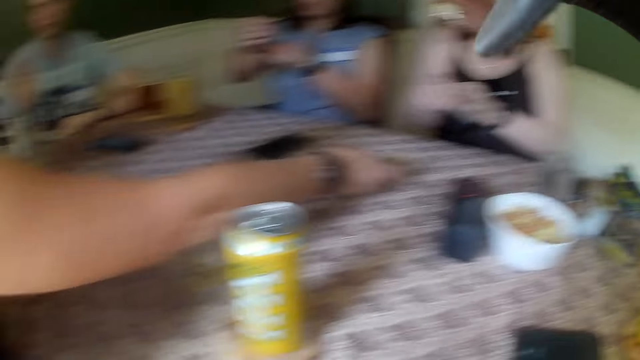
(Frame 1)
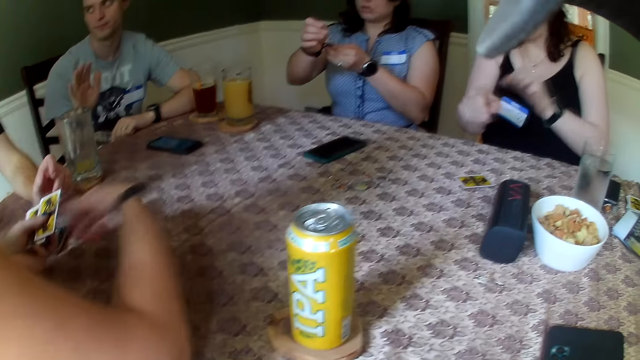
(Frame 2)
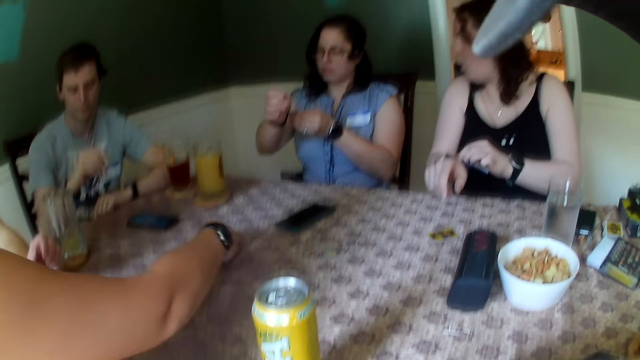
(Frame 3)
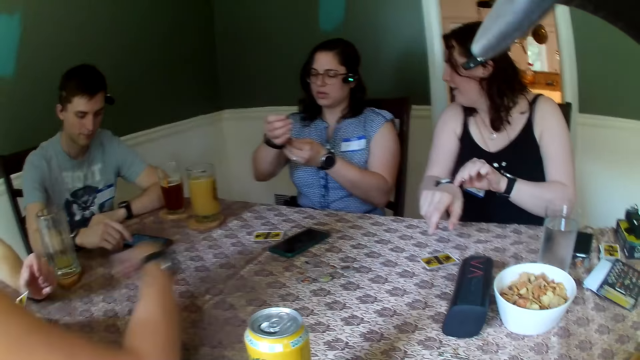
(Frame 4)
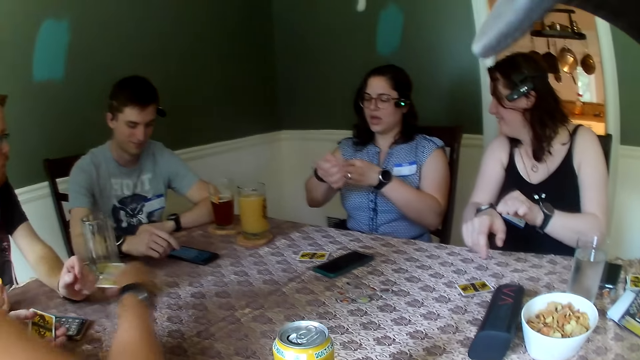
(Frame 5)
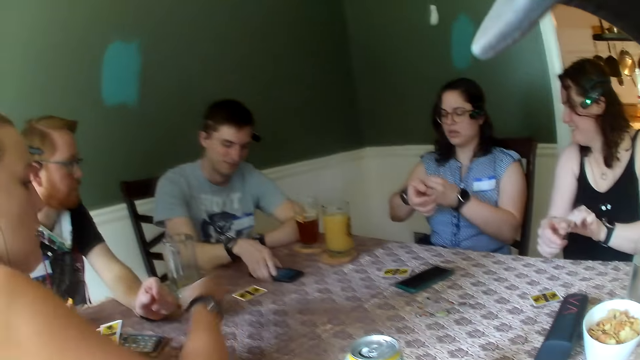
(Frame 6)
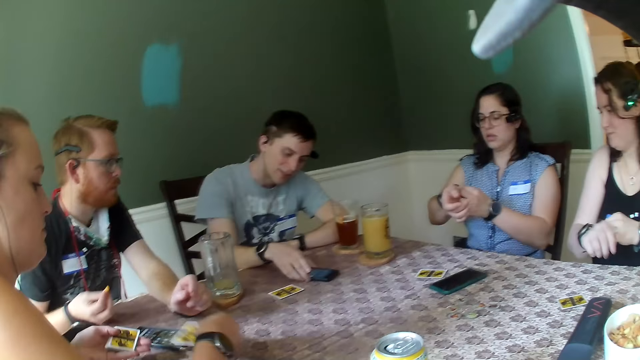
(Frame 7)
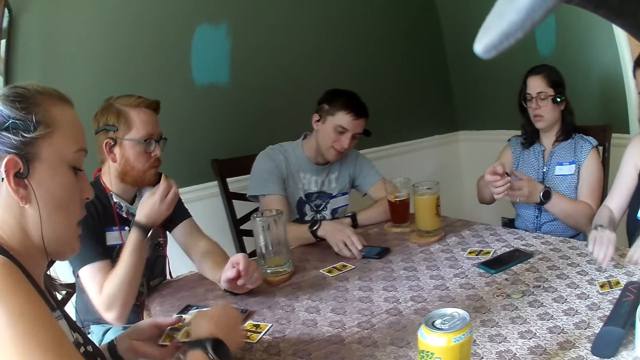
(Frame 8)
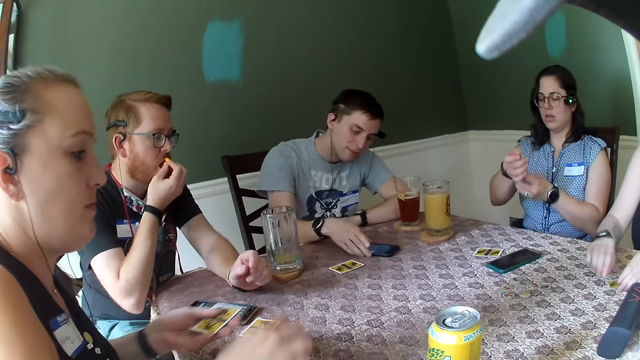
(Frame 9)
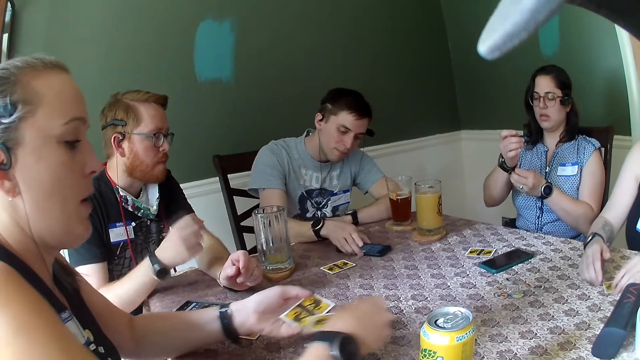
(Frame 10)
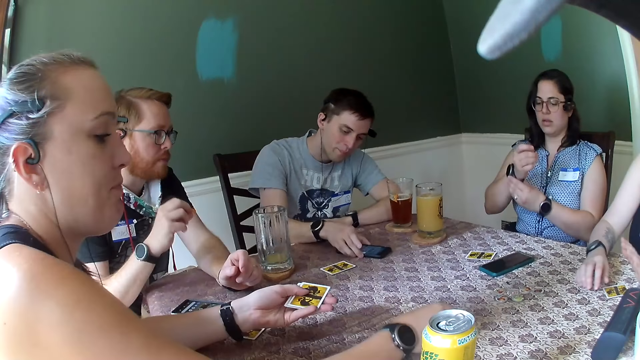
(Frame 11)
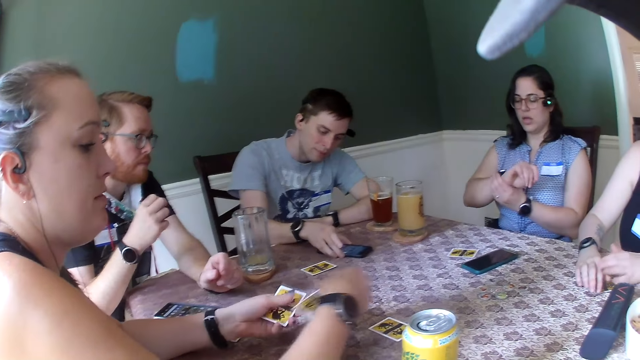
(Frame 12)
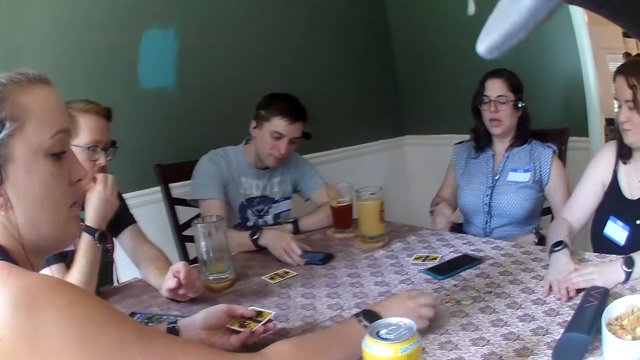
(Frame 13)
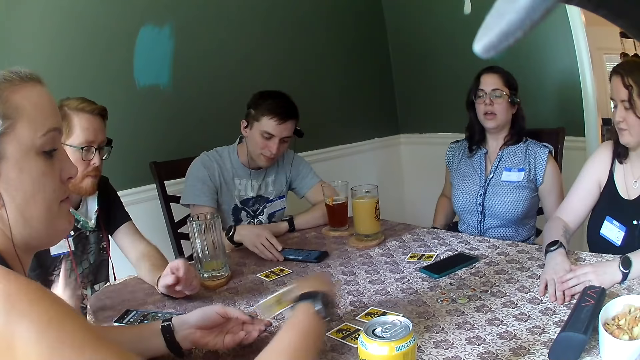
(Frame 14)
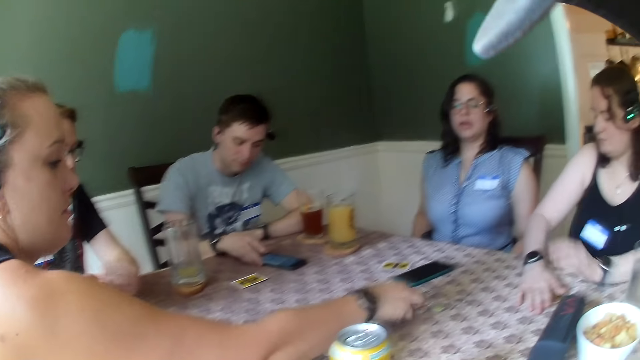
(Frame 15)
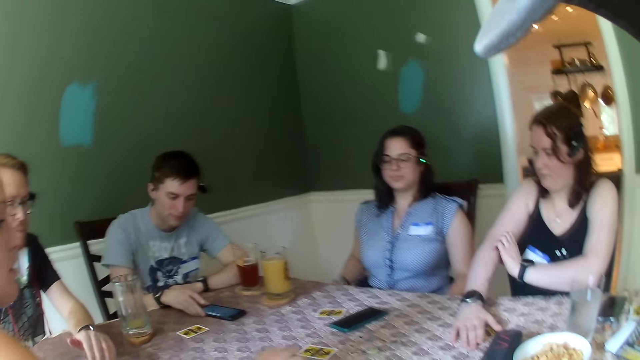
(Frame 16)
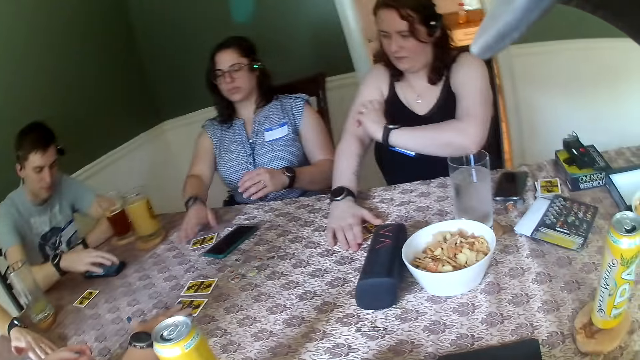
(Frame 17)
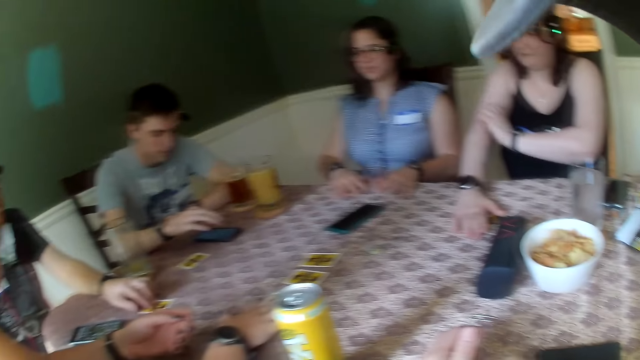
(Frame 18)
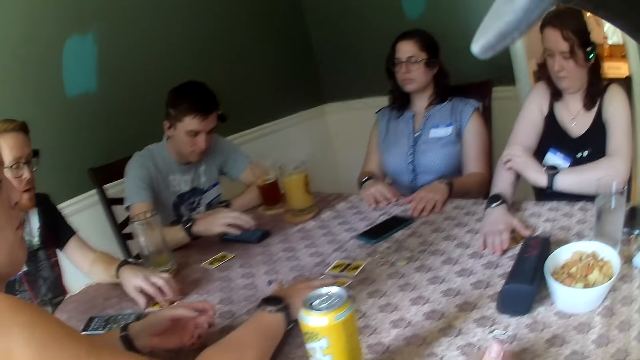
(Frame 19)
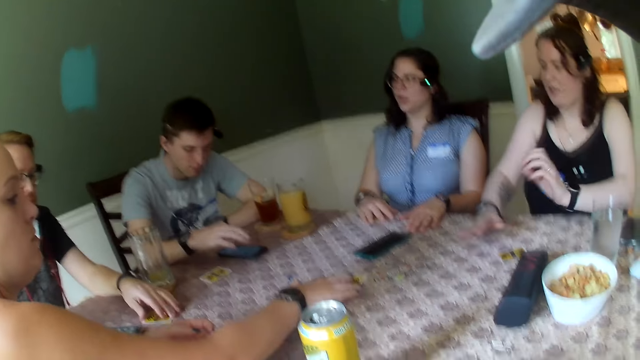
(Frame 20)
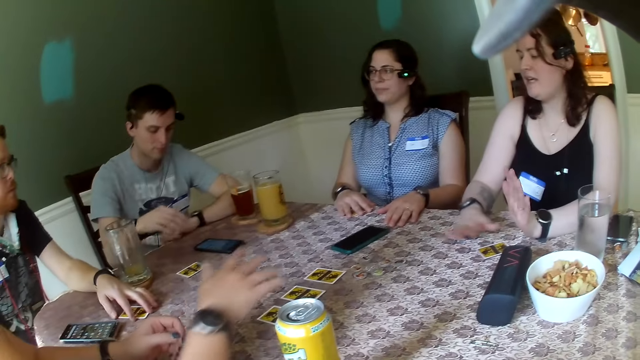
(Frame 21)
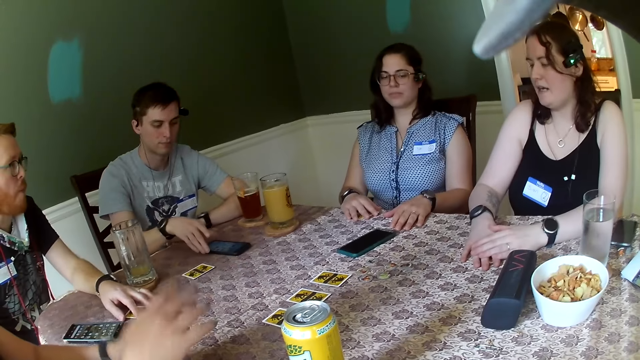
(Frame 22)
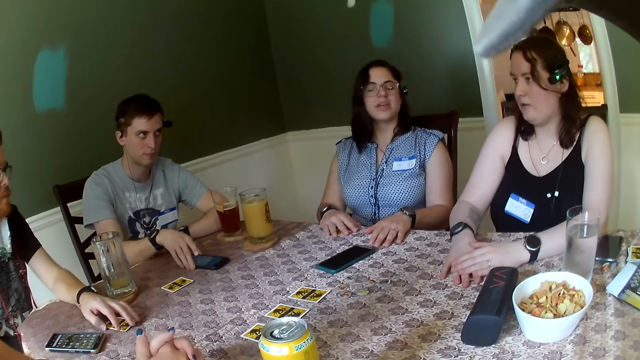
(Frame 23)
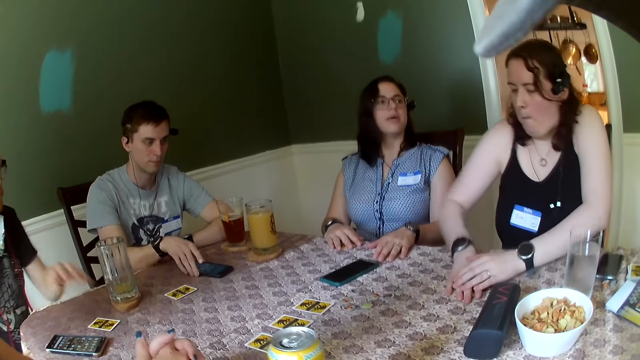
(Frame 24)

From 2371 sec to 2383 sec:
The camera wearer places the white plate in his right hand at a different part of the table. A man presses his phone on the table with his right hand. The camera wearer looks around.

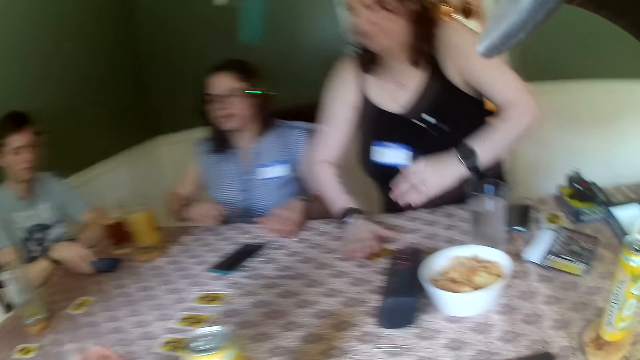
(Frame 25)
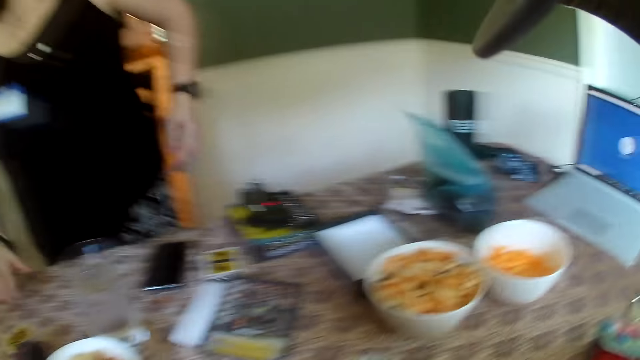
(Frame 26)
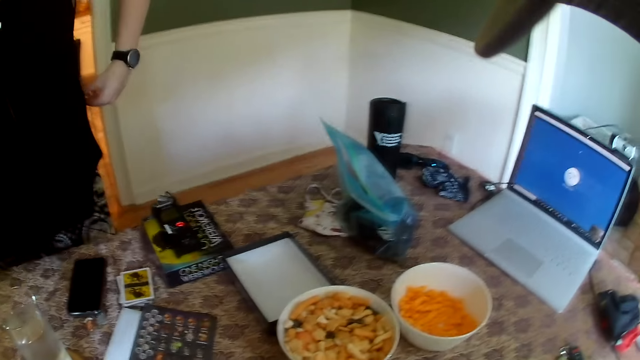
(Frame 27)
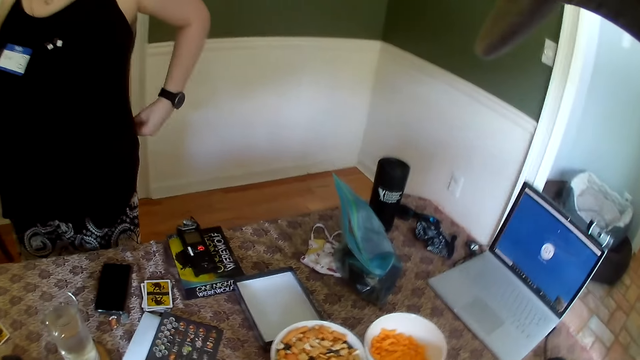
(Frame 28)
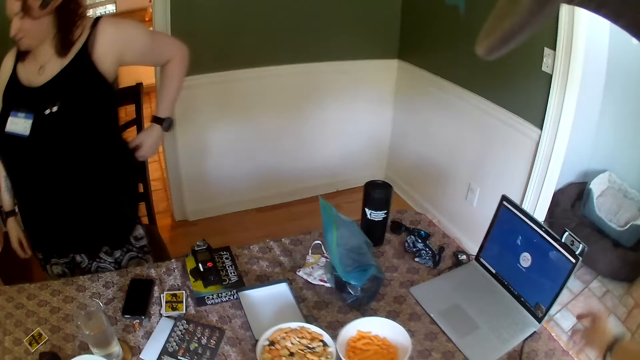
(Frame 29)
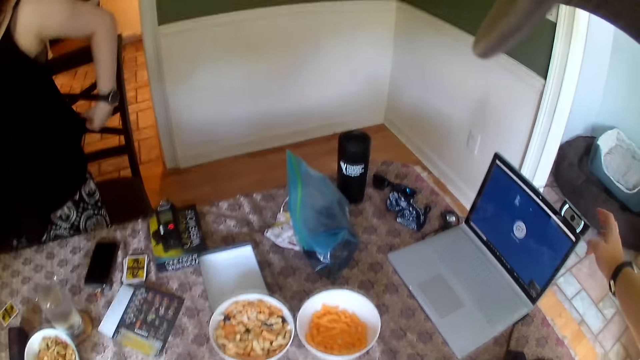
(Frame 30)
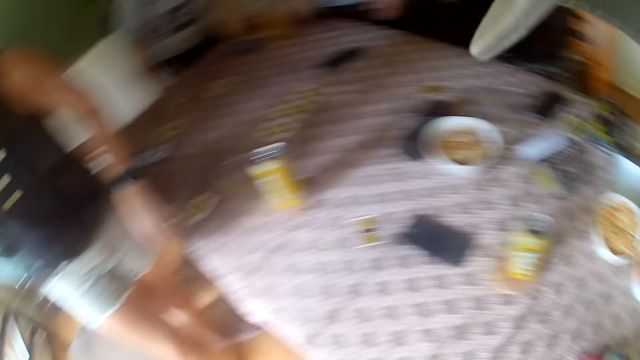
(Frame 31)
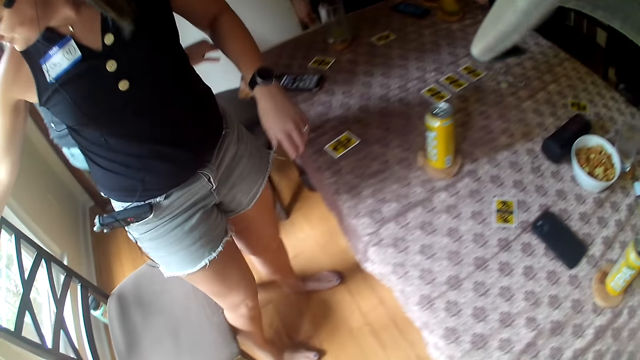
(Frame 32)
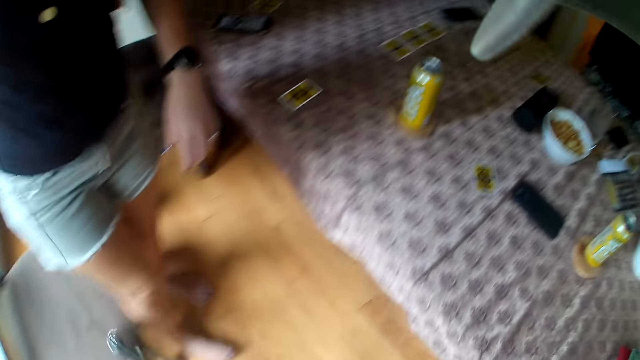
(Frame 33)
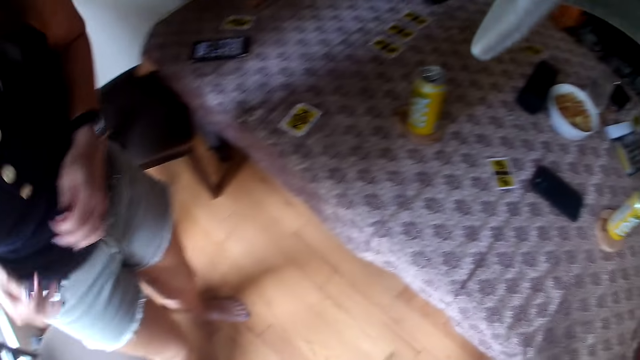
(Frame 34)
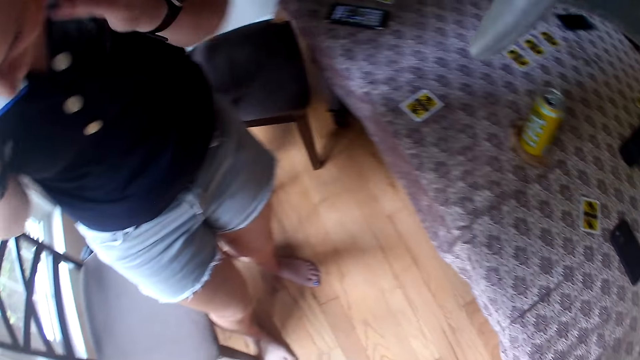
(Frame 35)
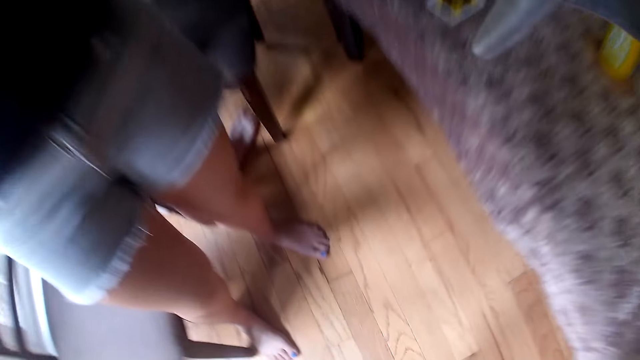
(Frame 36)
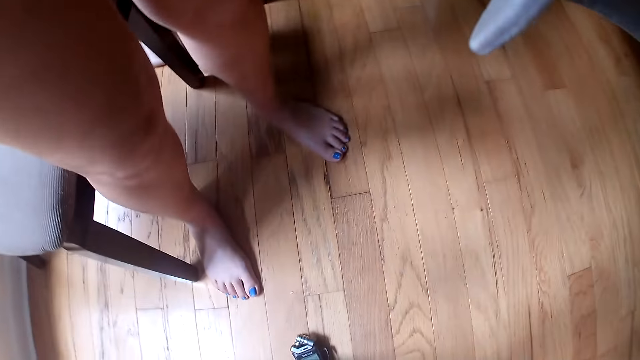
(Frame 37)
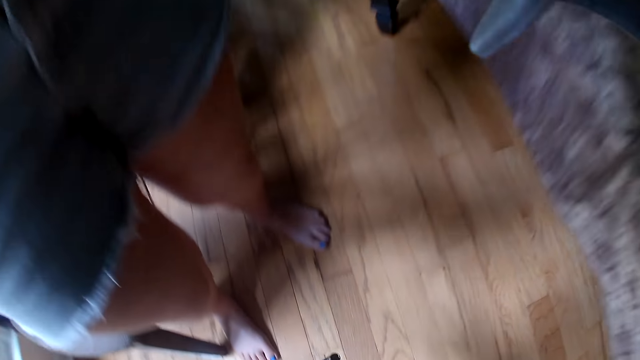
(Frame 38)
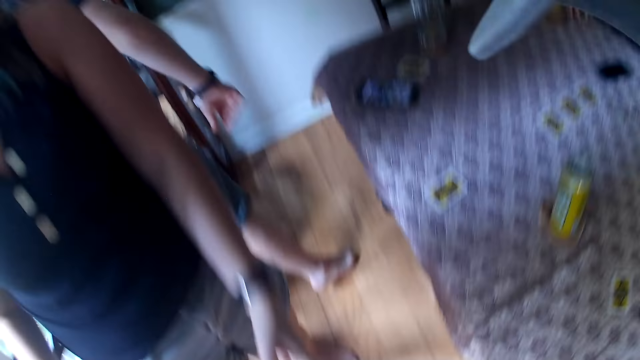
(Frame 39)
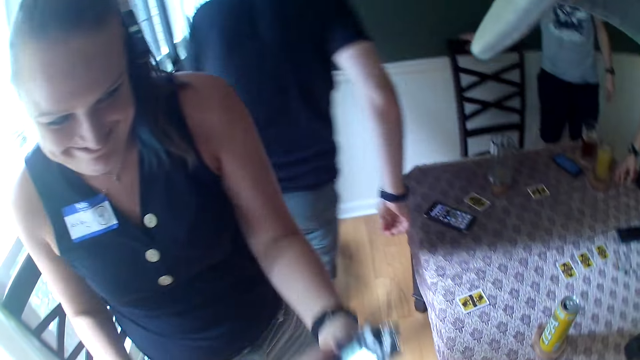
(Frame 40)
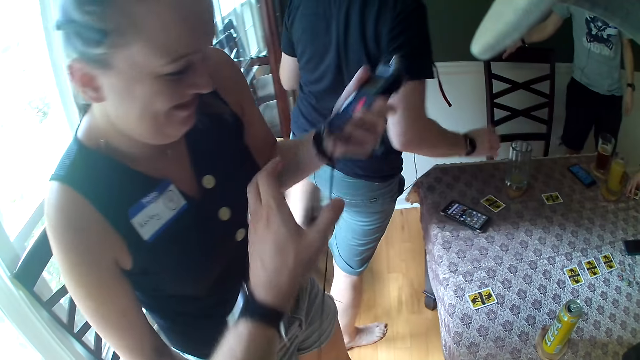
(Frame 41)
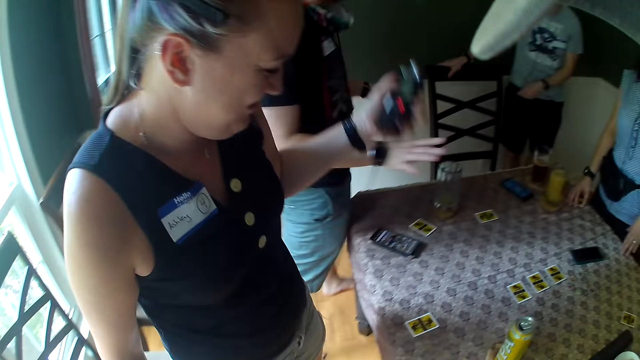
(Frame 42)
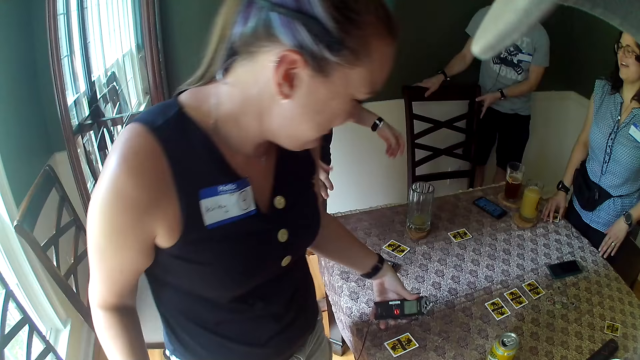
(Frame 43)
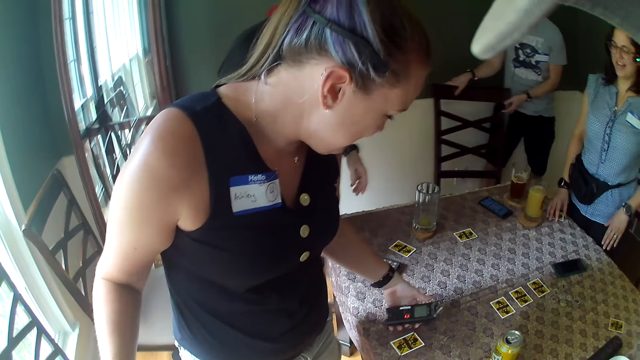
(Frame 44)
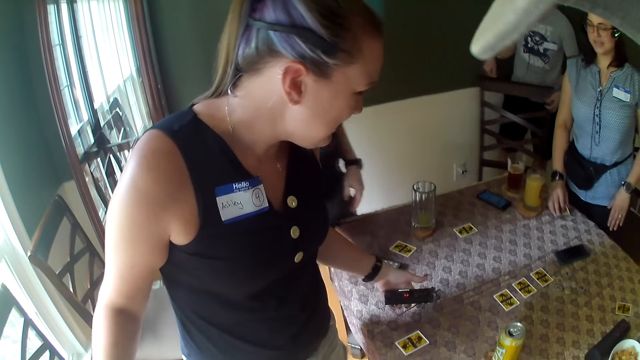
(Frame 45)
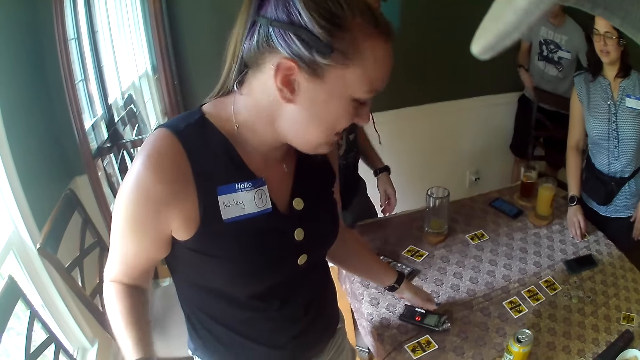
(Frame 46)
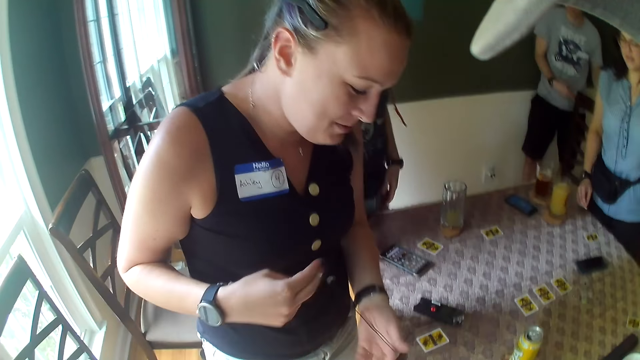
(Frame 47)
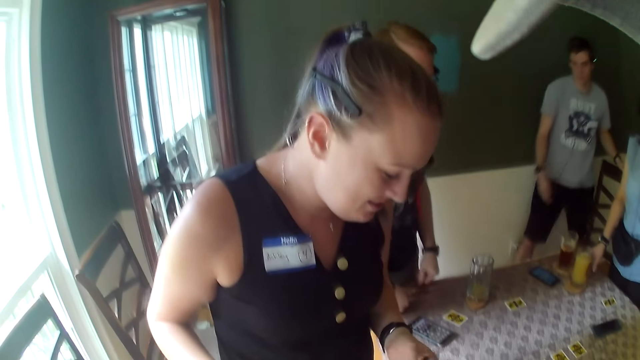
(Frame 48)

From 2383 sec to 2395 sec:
The camera wearer stands. They hold a camera on the laptop. They look around. They pick up the camera on the floor. They give the camera to a woman.
